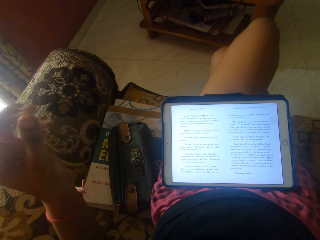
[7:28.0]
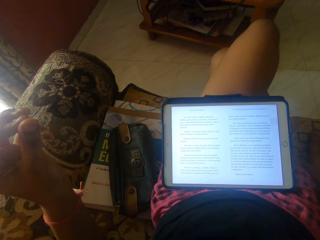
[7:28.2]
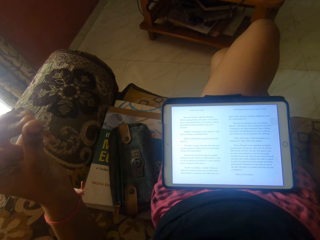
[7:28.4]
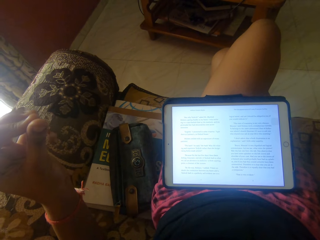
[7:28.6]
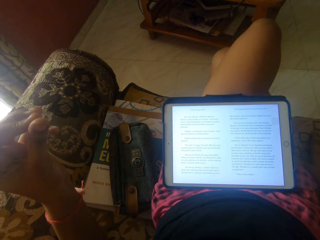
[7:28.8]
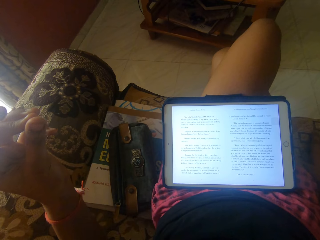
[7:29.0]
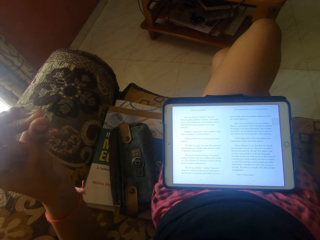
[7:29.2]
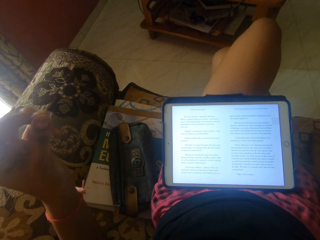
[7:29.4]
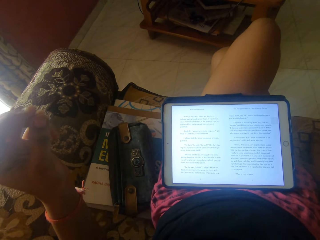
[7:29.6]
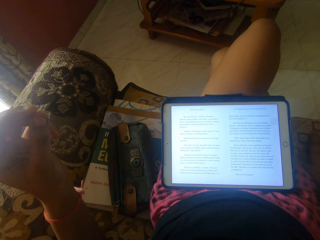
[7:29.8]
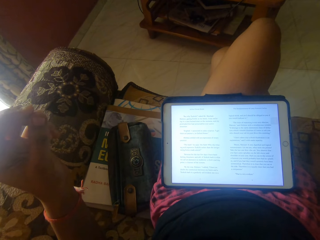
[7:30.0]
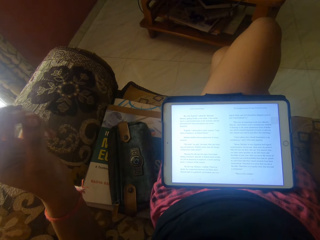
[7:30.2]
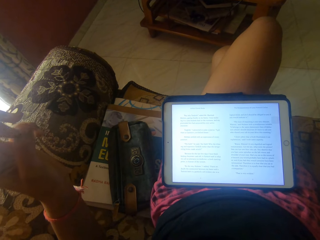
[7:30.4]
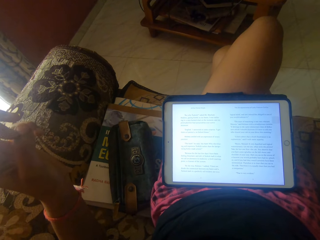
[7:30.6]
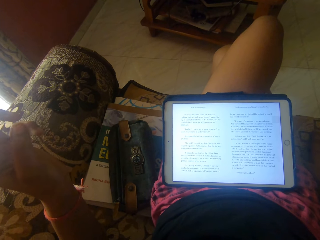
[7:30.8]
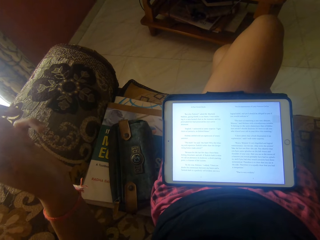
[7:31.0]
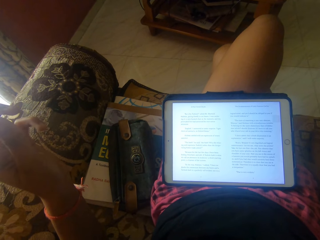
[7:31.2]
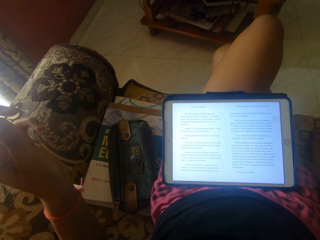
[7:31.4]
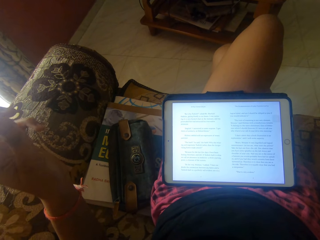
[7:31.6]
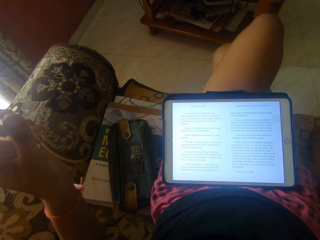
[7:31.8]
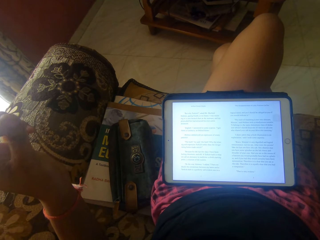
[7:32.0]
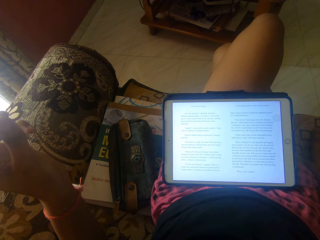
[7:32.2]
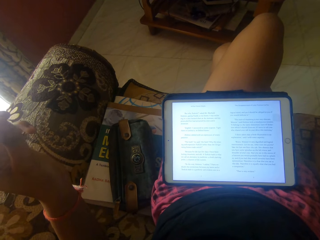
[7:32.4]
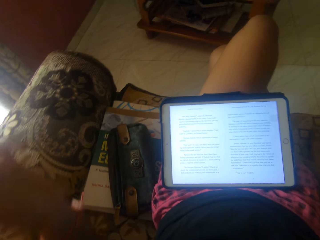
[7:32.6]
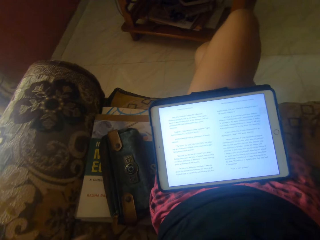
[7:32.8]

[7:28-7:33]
The camera wearer touches a finger.

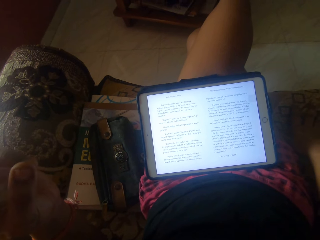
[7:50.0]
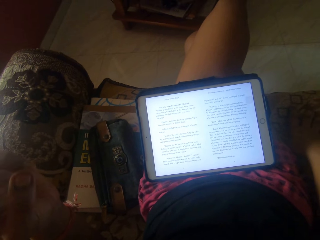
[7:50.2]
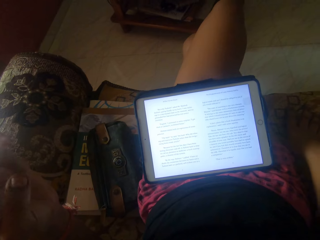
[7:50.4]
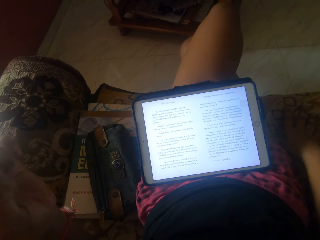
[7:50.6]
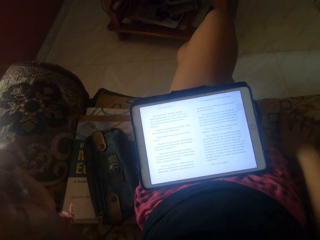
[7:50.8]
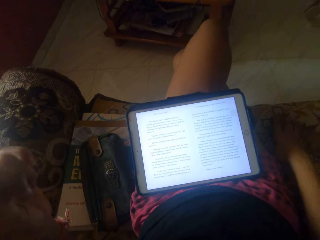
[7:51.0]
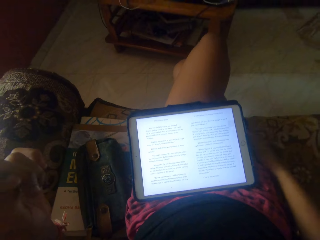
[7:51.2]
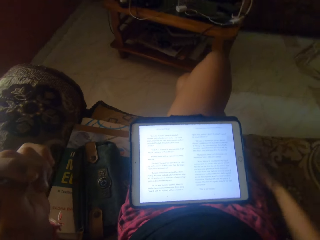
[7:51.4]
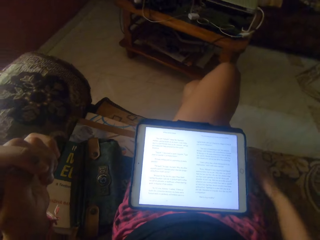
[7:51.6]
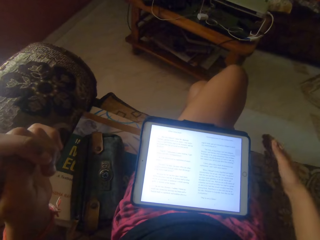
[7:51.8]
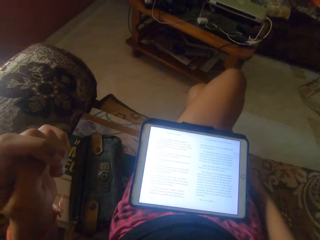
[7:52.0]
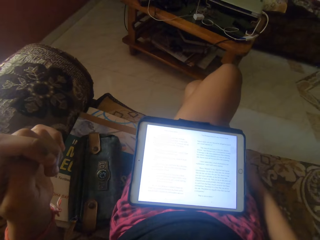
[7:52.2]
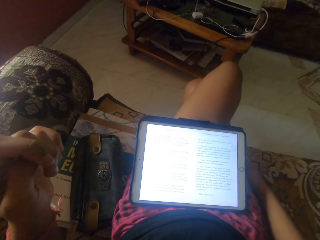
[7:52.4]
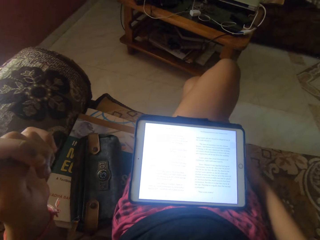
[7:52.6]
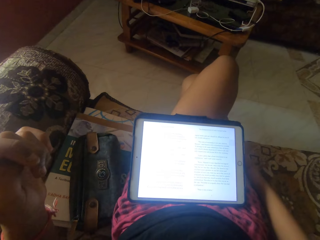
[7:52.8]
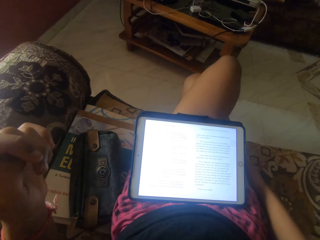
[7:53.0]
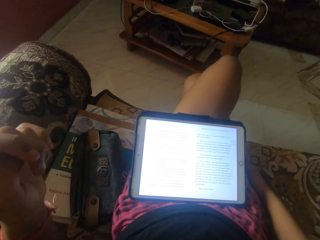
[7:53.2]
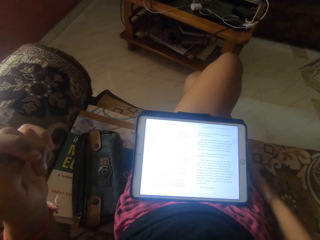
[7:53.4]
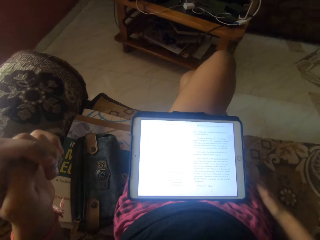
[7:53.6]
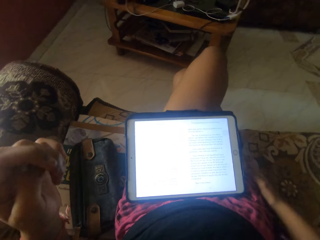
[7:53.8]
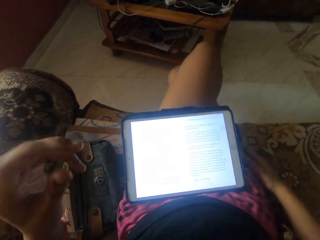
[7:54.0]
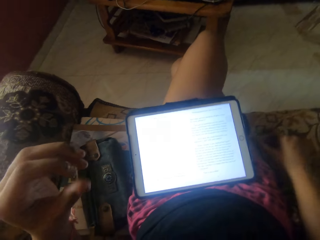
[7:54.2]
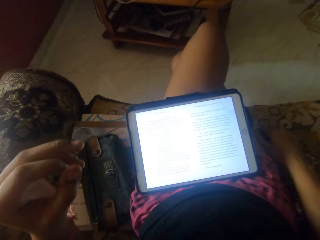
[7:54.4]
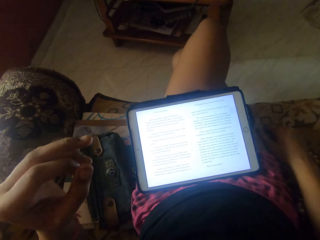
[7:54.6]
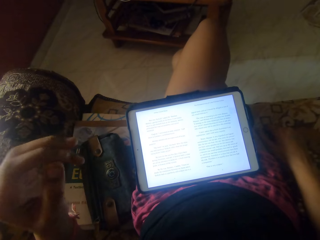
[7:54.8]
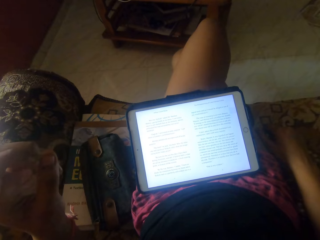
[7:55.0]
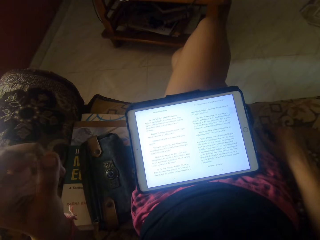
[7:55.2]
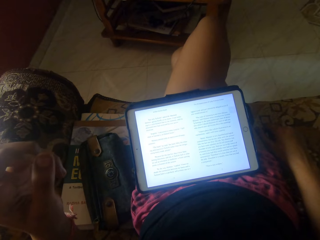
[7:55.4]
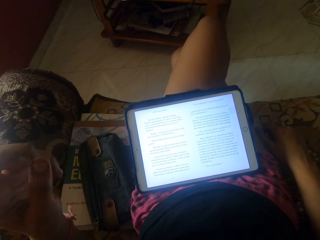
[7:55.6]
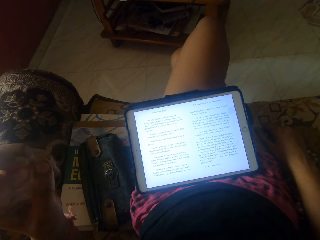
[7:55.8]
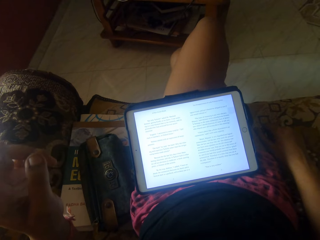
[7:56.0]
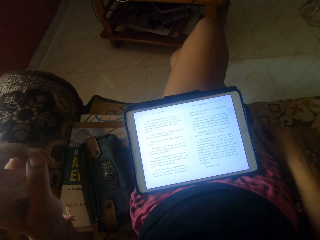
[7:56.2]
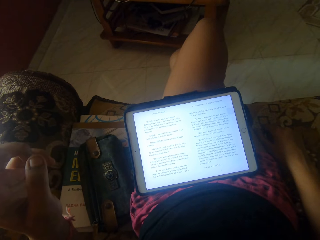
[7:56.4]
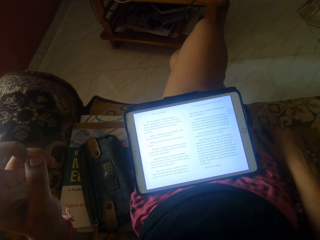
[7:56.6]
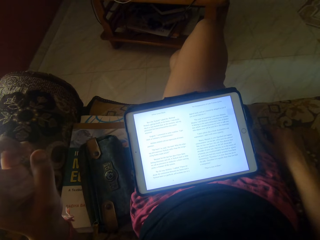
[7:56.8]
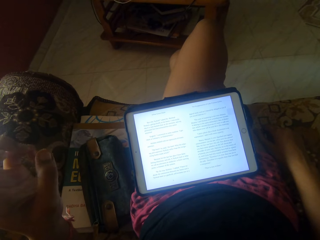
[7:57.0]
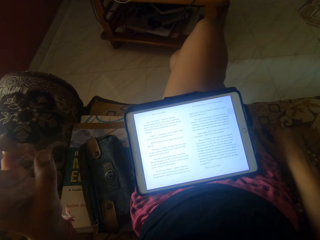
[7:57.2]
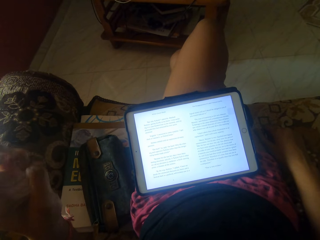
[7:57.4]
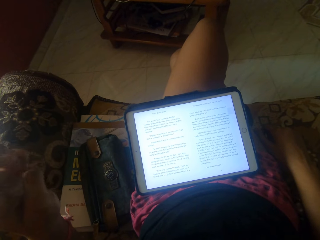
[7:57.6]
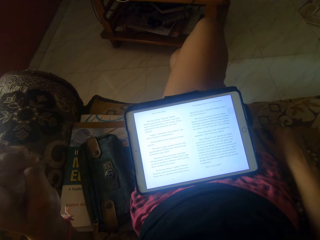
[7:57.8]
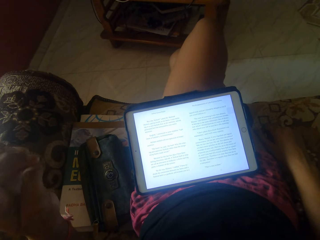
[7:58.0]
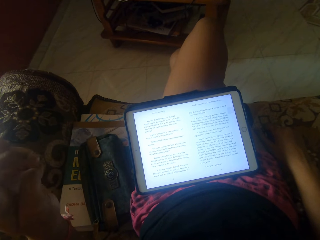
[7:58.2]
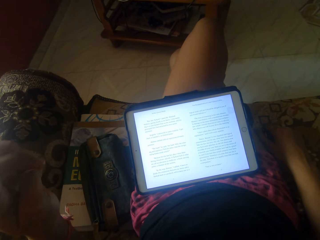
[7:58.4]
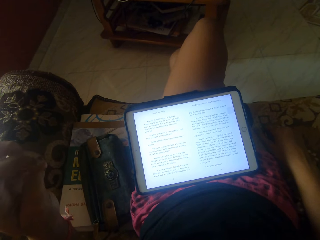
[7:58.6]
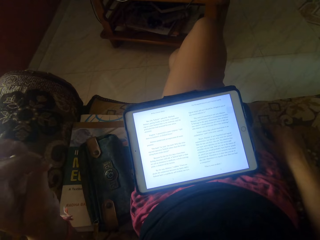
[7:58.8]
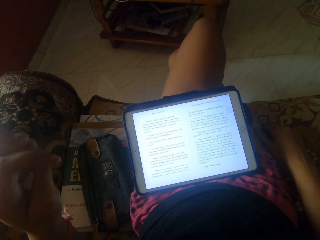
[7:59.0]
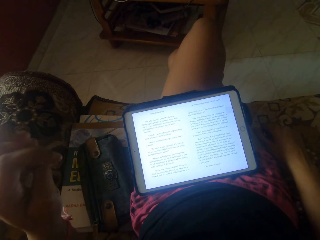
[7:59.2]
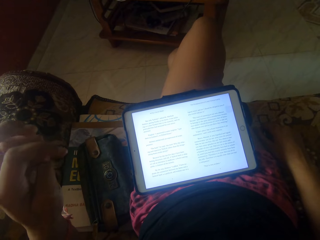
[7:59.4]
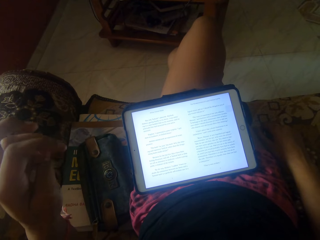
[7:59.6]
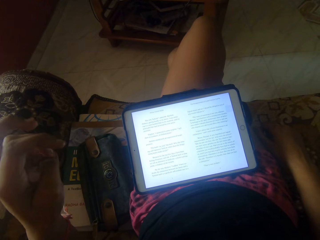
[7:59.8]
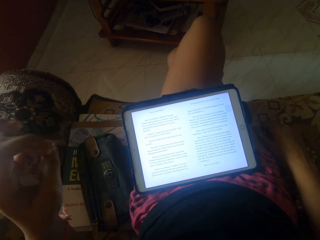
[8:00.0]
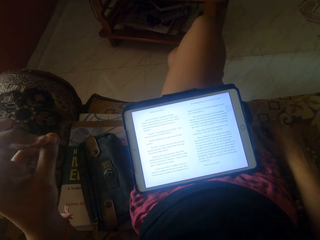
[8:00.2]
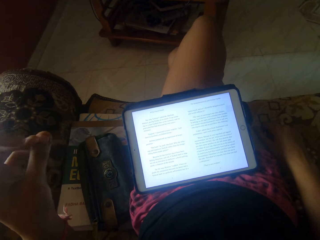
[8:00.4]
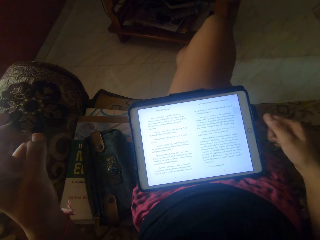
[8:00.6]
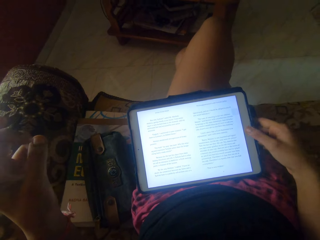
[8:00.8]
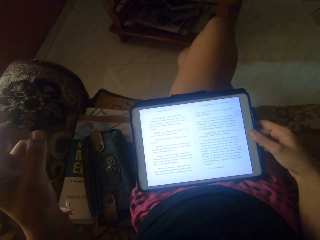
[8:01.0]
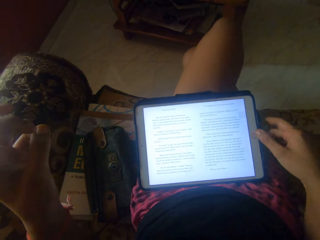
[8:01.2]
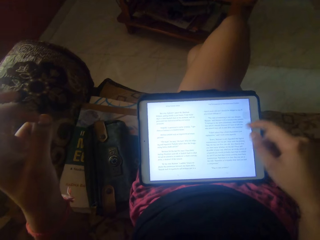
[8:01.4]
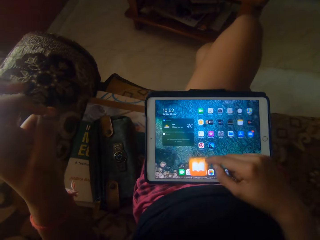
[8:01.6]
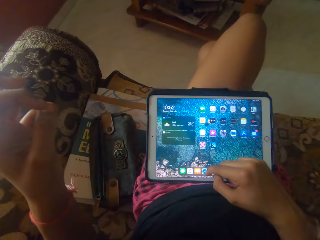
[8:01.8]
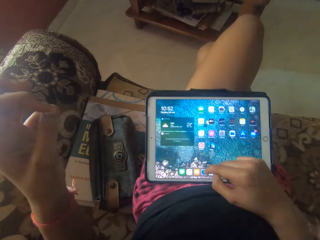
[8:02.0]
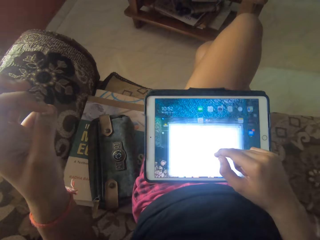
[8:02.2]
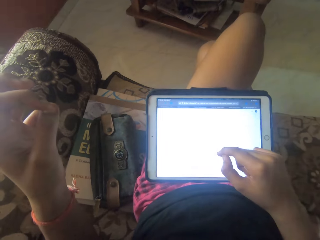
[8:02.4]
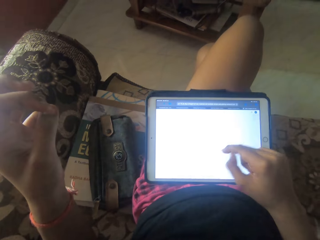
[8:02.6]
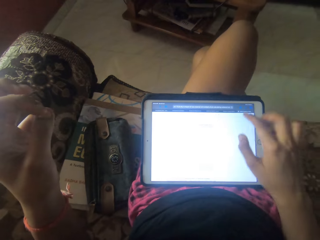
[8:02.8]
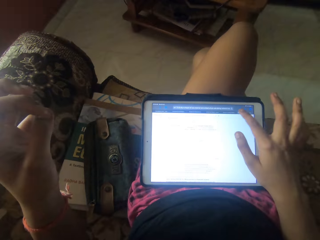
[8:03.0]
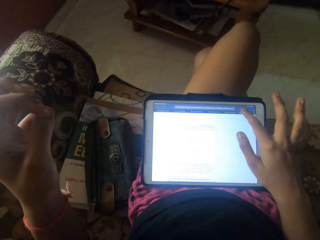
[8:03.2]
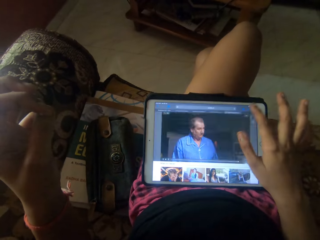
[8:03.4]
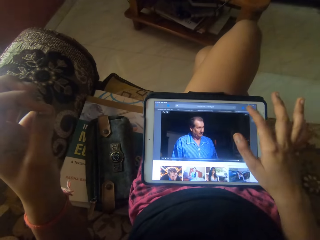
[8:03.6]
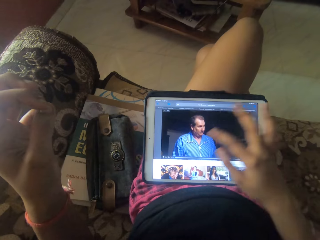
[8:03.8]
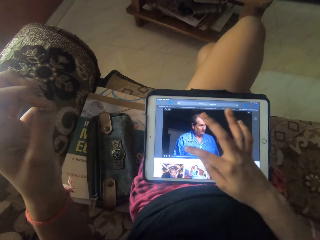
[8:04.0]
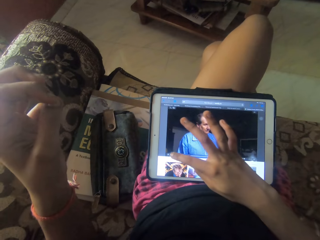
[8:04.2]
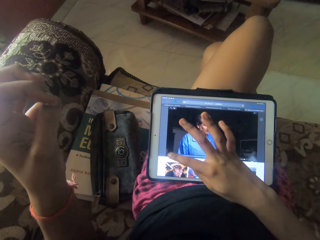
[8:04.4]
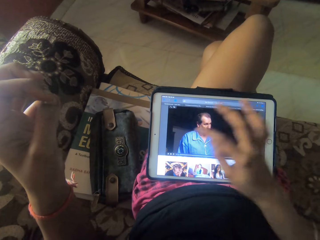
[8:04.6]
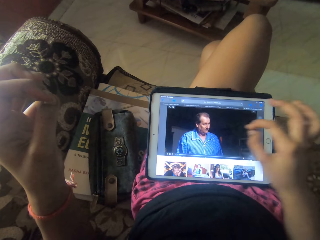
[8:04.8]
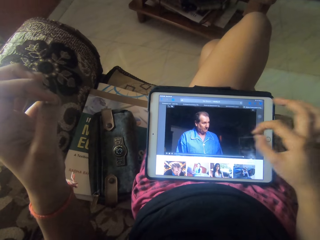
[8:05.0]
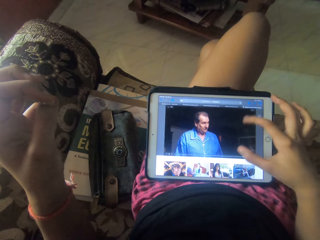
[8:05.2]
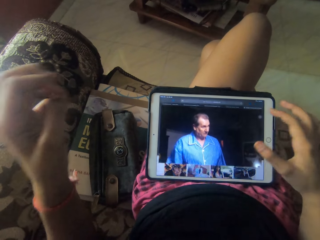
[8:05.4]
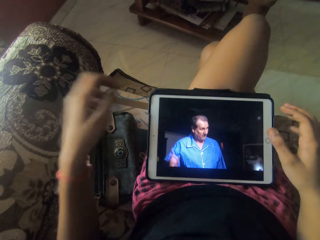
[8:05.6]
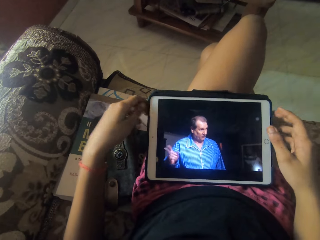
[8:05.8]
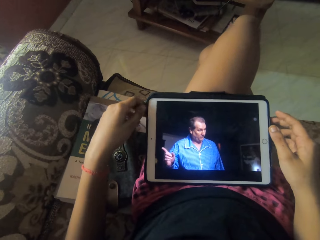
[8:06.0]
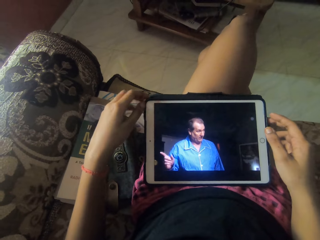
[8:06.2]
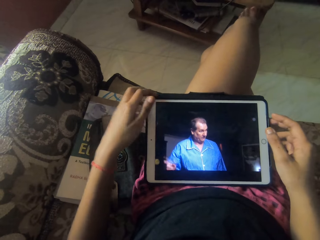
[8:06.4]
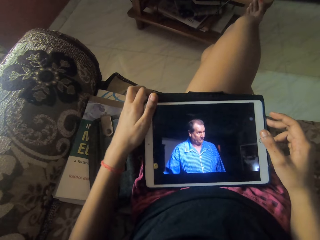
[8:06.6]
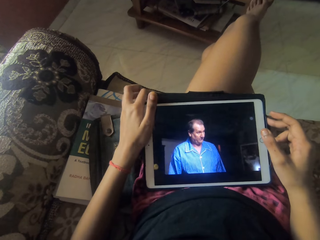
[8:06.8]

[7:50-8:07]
The camera wearer taps the leg. They touch a finger. They hold the tablet. They scroll through the tablet. They zoom out the tablet screen. They hold the tablet.
